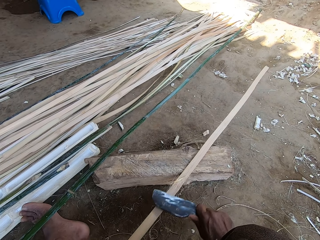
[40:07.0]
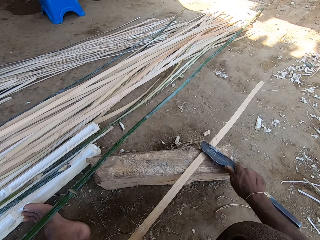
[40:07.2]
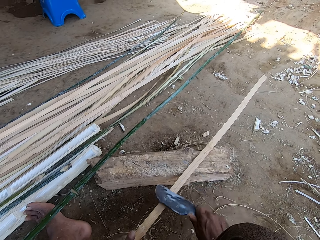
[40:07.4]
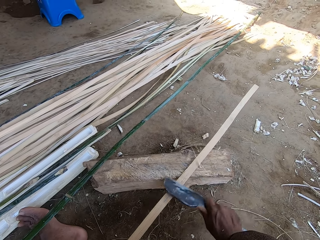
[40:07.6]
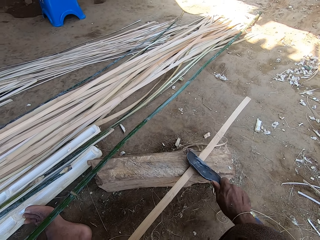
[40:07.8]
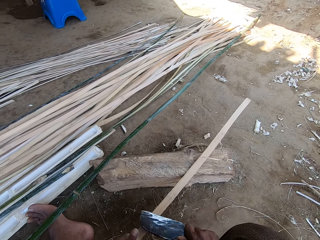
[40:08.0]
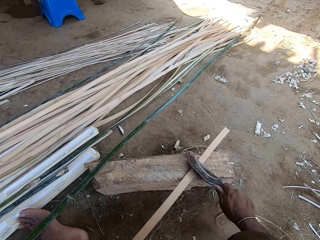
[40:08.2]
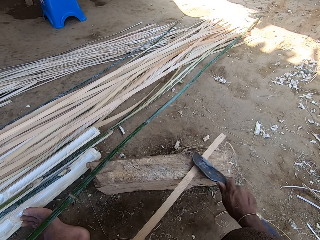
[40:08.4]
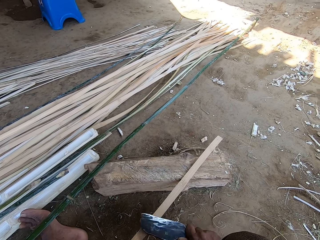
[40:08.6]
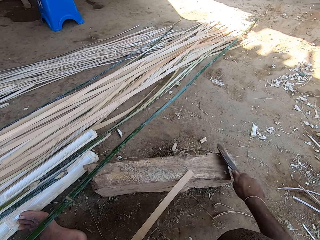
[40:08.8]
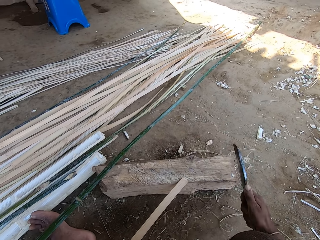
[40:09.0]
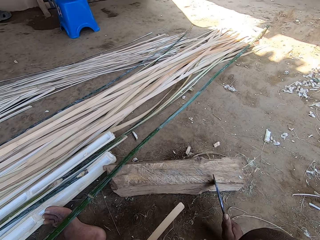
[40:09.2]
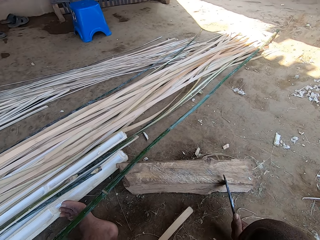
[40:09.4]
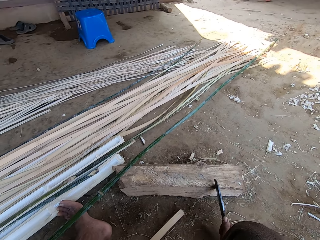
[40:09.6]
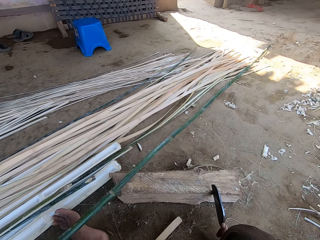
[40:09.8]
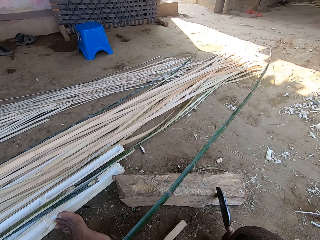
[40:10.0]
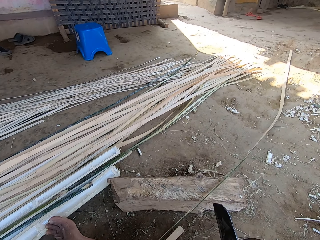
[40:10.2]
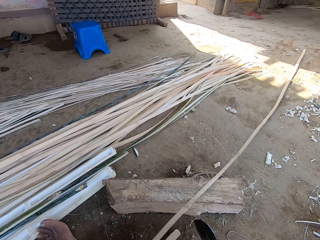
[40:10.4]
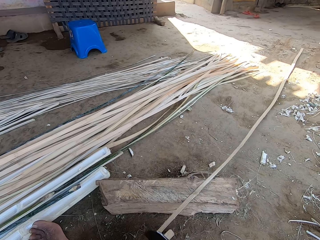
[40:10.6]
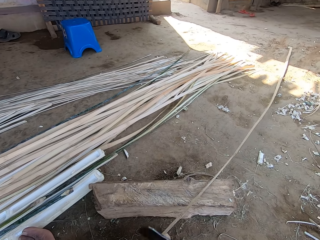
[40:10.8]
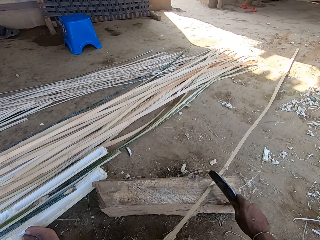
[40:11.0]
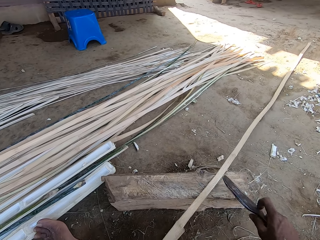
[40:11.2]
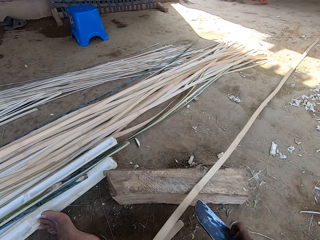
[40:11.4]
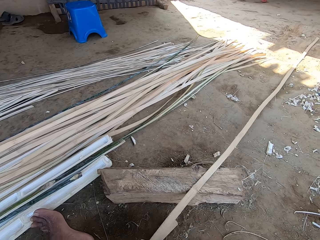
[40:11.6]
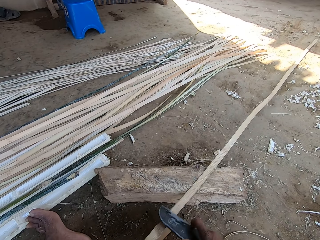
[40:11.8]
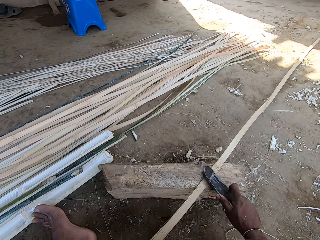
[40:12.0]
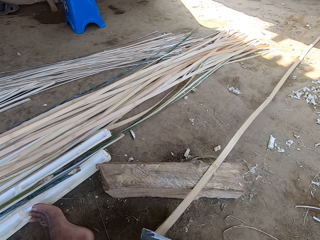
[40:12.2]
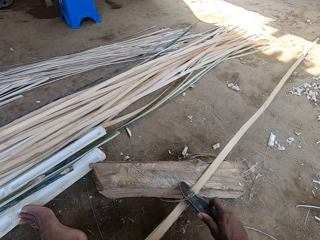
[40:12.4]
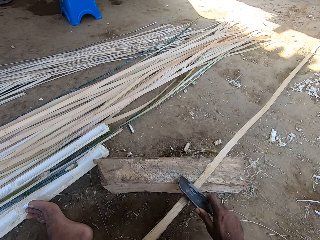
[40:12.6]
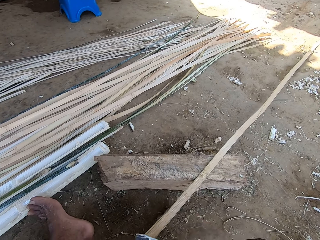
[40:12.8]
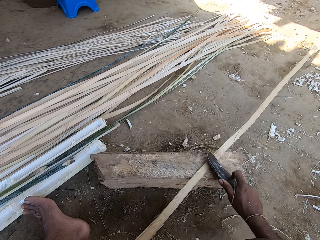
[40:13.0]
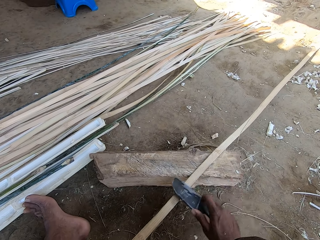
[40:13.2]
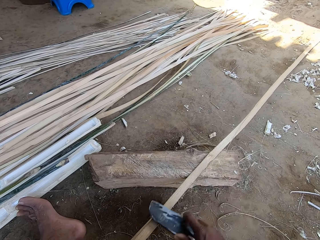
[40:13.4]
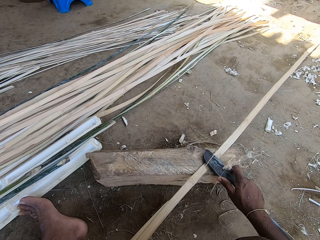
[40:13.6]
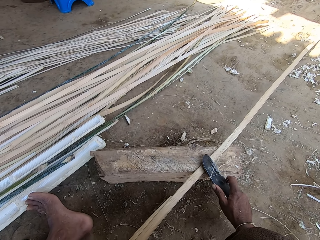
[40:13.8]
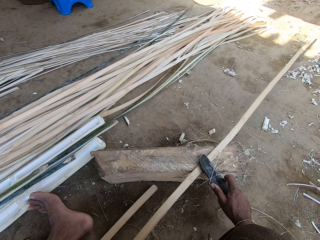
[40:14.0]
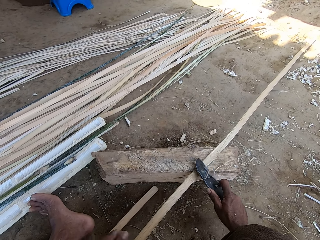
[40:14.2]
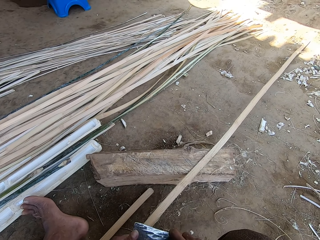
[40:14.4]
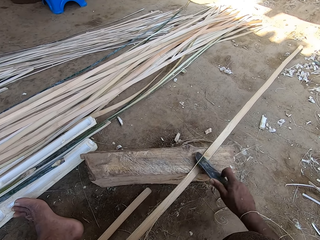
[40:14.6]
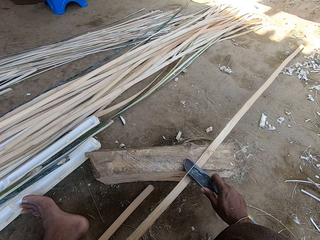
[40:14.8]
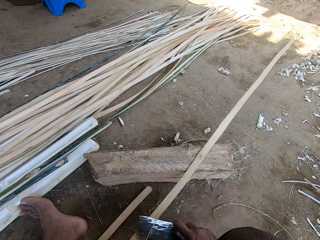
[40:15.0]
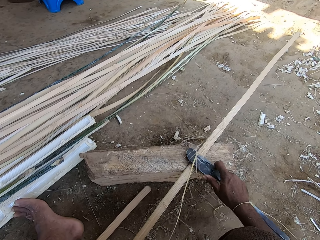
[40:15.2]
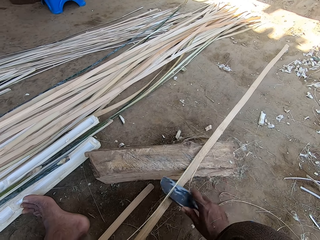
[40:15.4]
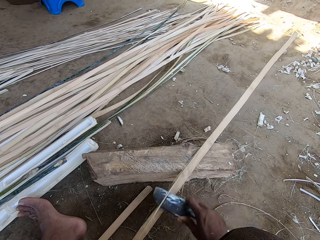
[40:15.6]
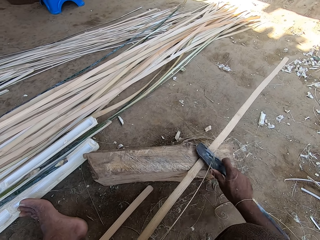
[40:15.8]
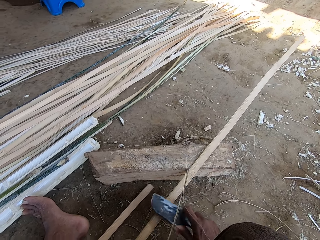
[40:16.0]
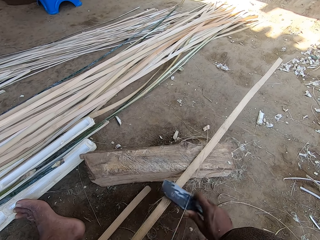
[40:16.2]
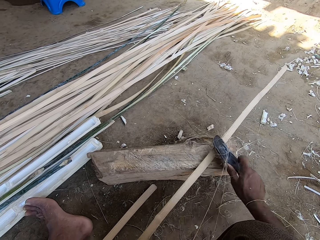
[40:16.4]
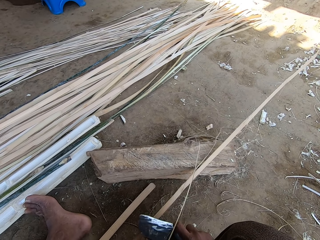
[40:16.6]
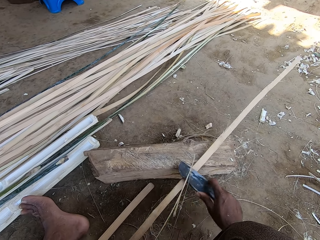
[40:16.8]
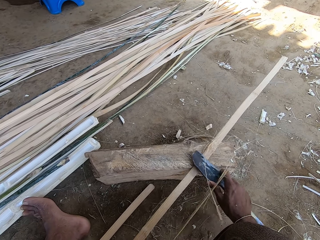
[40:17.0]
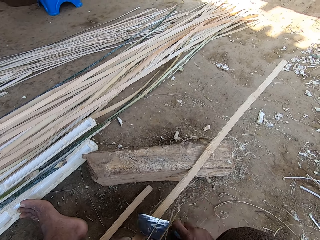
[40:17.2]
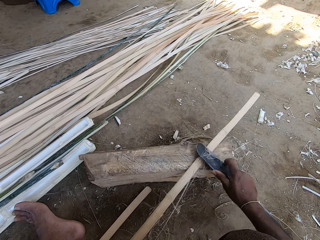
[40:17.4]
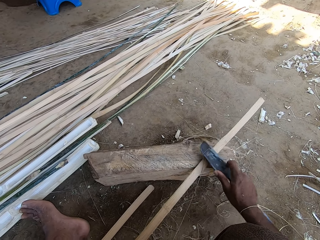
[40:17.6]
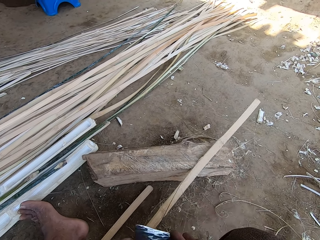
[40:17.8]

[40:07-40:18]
The camera wearer peels a palm branch. They drop a stick on the ground. They pick another stick. They place the pruning knife on the piece of wood. They scratch the stick with the knife. They peel the palm branch.

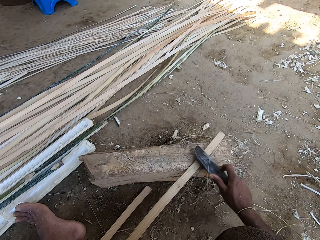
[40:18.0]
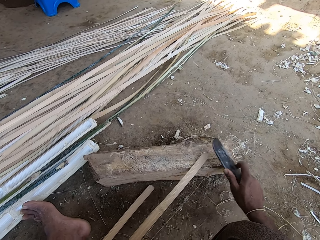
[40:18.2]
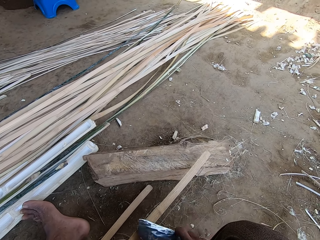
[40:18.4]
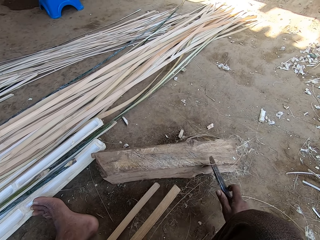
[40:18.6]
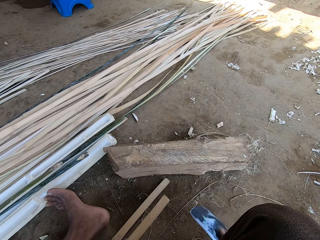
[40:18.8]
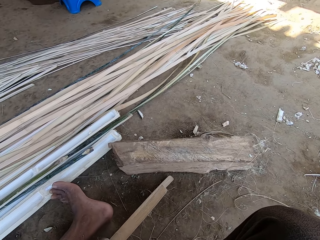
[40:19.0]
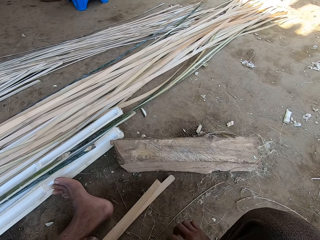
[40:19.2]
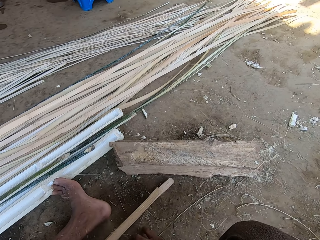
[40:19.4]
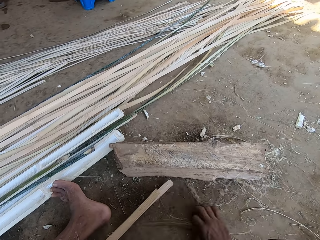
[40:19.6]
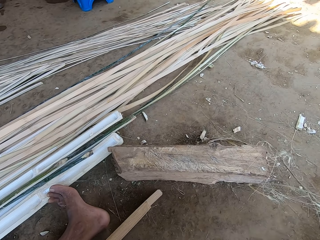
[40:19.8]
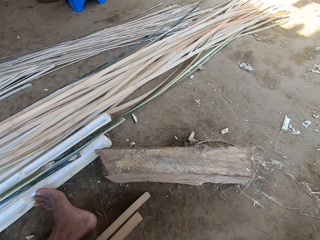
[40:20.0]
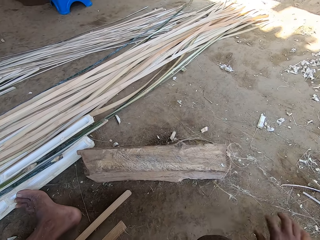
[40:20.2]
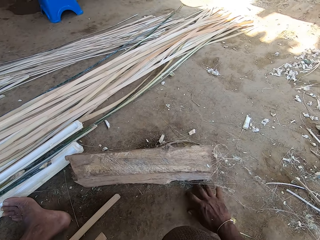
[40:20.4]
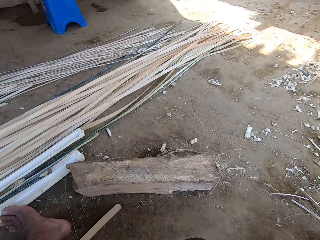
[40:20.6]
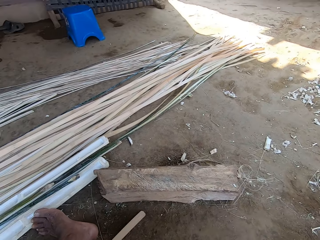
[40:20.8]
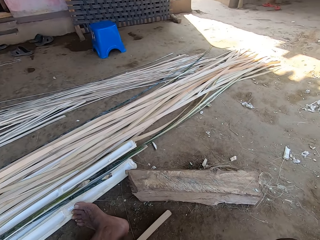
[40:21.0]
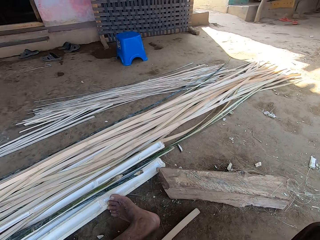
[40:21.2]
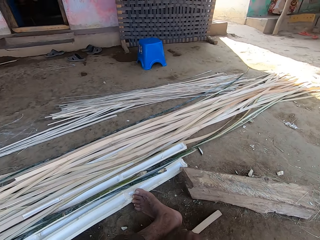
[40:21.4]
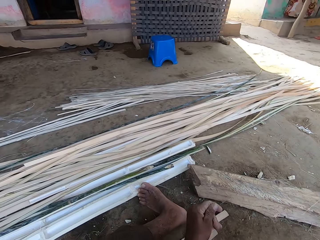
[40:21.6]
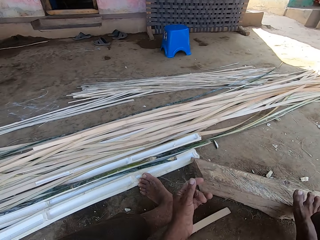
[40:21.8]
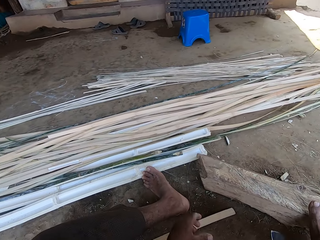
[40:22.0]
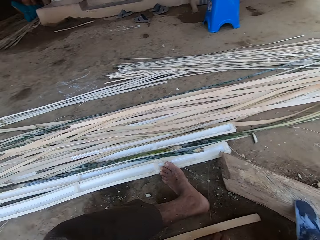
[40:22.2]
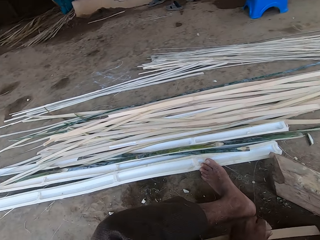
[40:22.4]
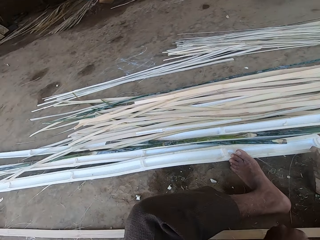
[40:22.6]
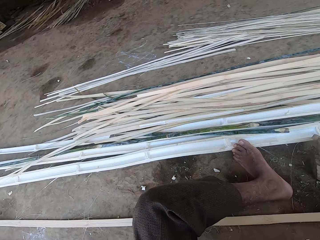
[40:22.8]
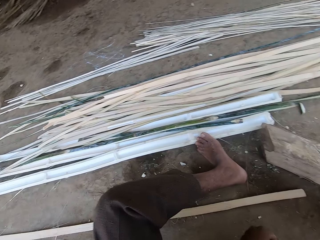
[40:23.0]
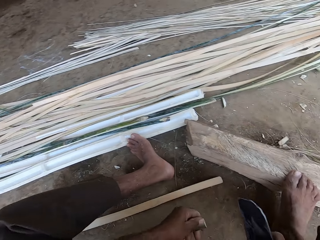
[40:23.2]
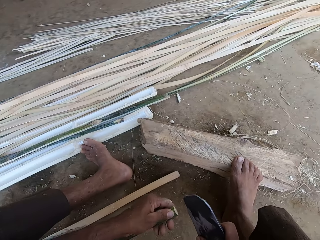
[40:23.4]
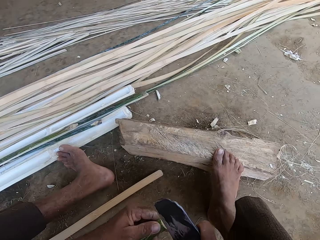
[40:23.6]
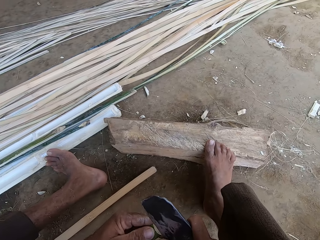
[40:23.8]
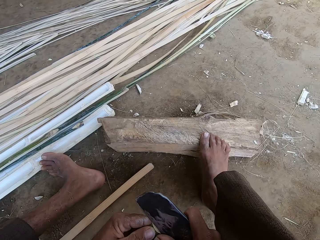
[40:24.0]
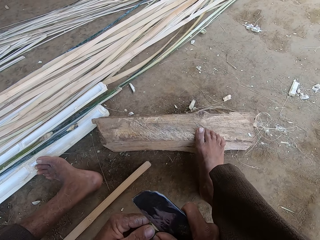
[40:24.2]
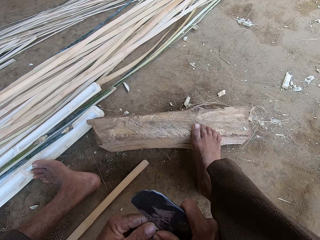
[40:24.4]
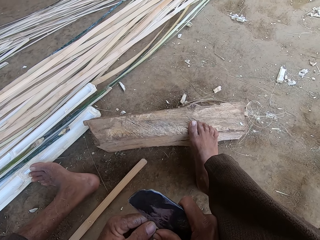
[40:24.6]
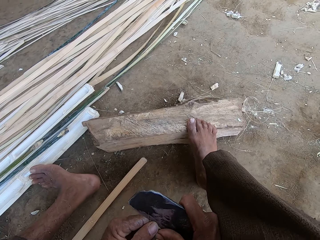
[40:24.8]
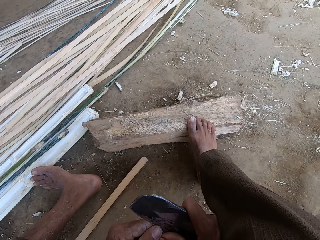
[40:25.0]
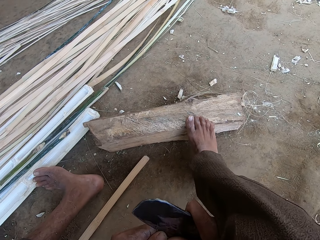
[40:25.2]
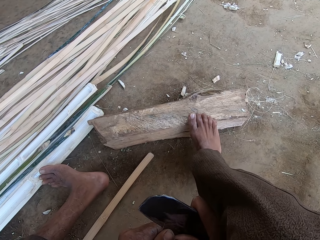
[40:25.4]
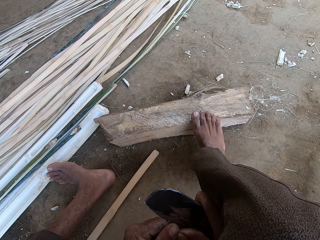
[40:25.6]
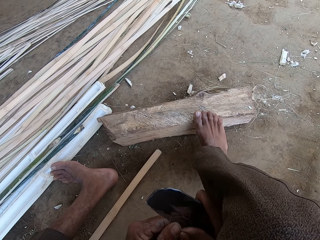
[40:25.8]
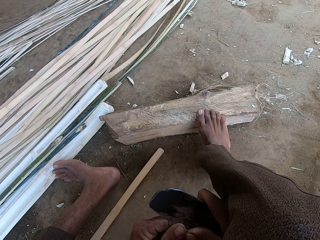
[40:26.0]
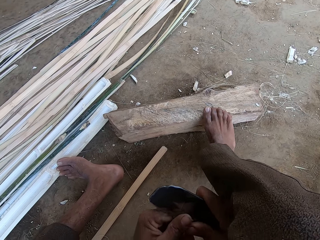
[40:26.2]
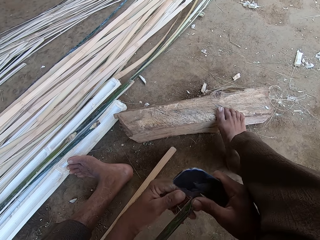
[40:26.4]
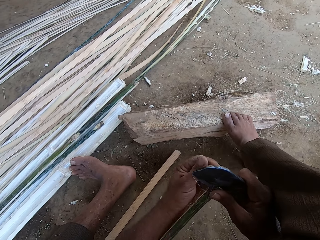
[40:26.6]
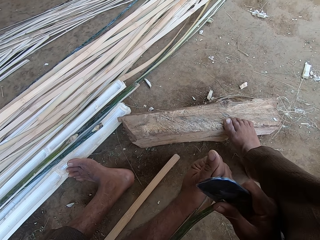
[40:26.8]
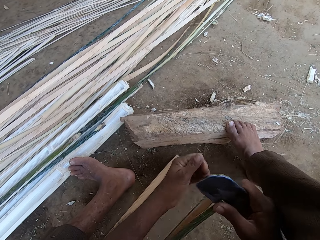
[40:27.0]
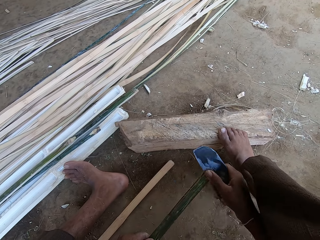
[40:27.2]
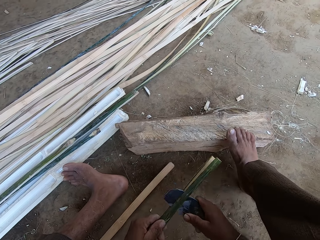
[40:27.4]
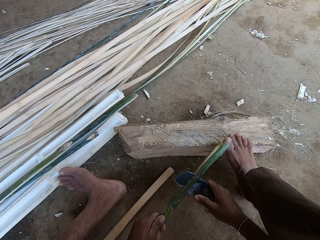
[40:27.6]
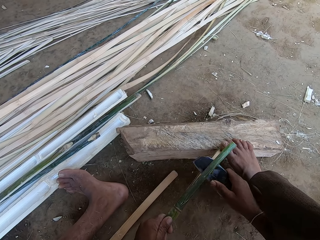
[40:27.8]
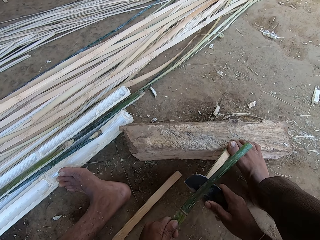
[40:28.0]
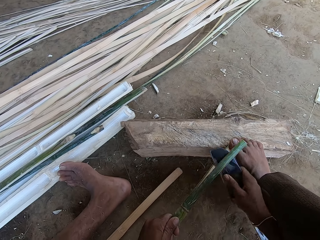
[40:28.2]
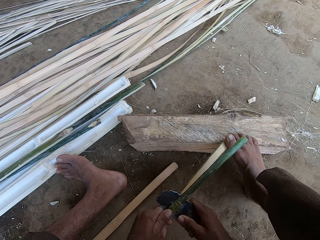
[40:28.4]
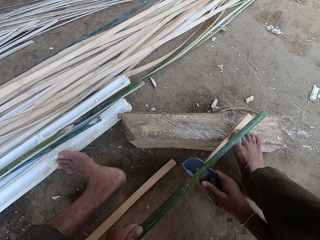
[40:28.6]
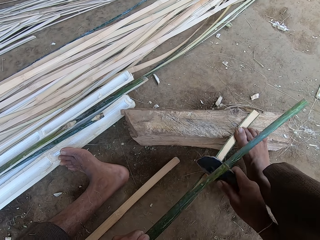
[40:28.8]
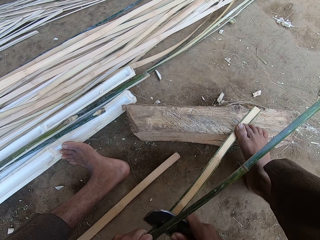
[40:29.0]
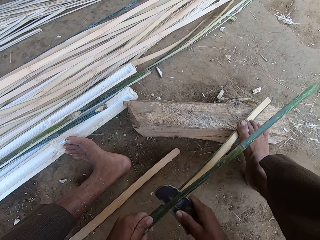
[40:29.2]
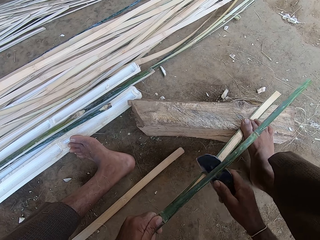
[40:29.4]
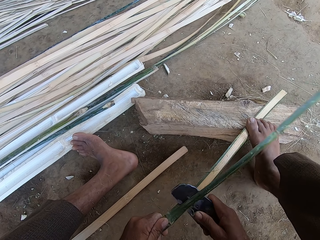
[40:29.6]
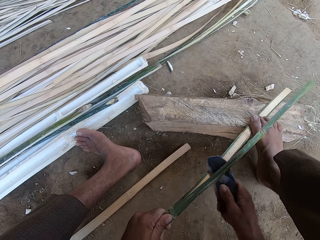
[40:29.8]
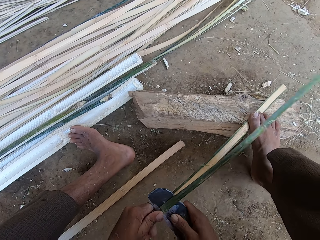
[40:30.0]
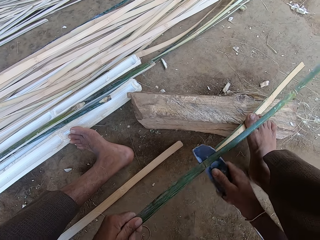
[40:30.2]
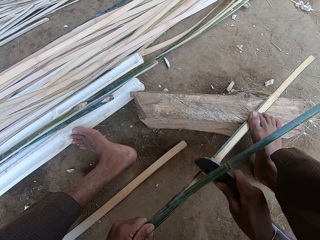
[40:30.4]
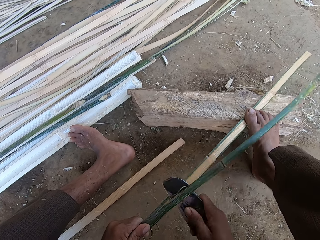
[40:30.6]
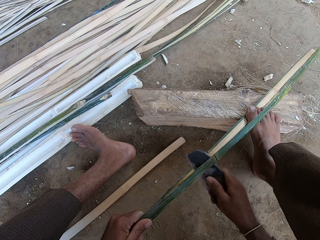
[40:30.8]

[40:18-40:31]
The camera wearer moves the palm fibers aside on the ground. They pick the pruning knife. They separate a stick into two with the knife.
